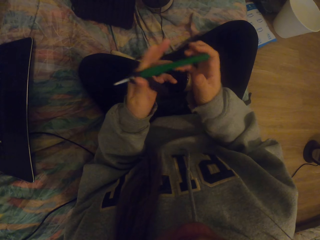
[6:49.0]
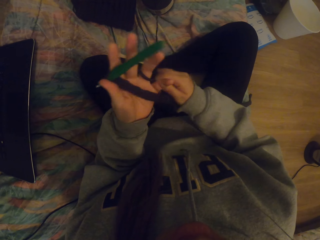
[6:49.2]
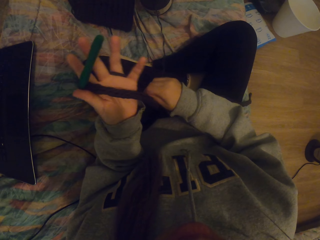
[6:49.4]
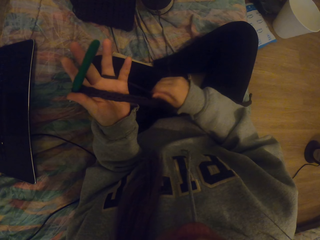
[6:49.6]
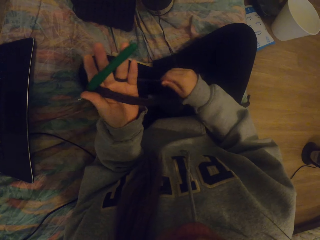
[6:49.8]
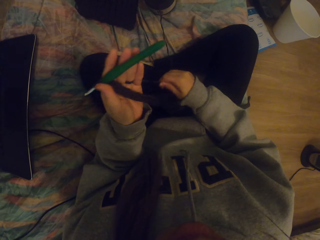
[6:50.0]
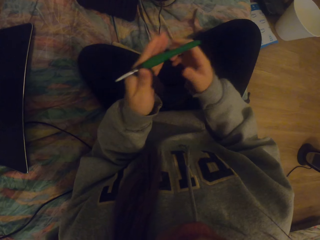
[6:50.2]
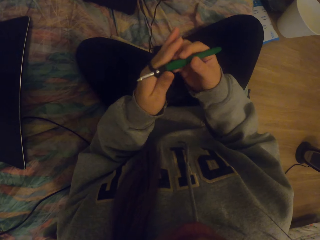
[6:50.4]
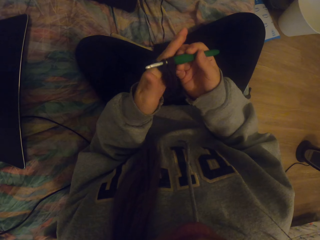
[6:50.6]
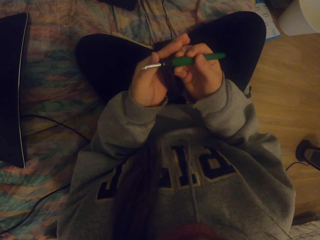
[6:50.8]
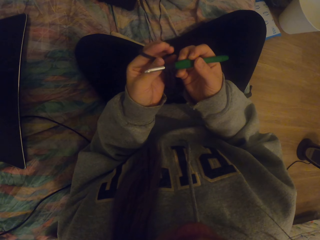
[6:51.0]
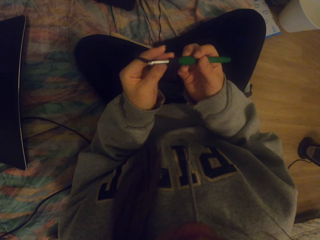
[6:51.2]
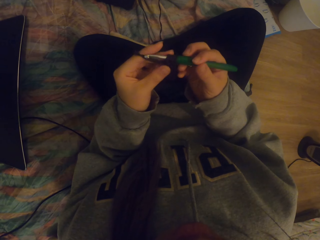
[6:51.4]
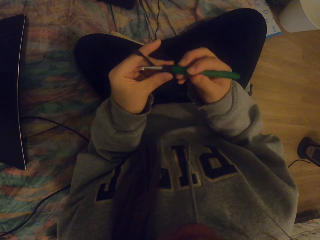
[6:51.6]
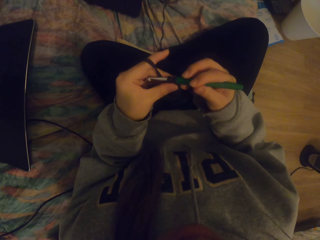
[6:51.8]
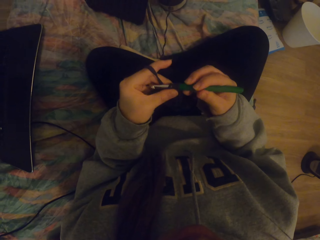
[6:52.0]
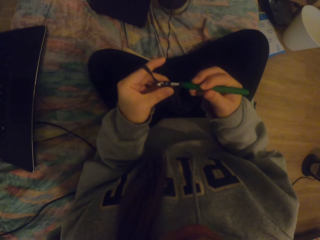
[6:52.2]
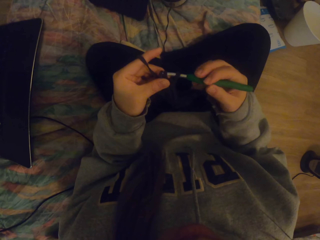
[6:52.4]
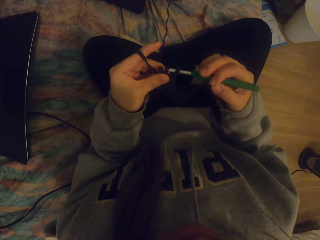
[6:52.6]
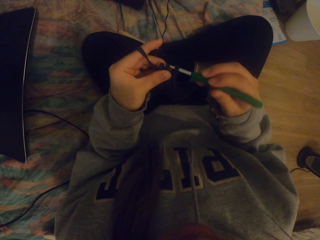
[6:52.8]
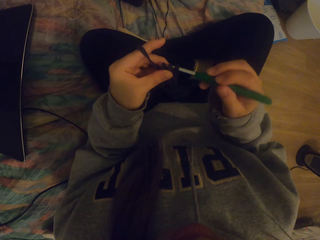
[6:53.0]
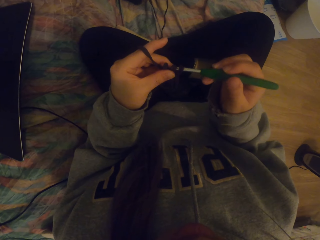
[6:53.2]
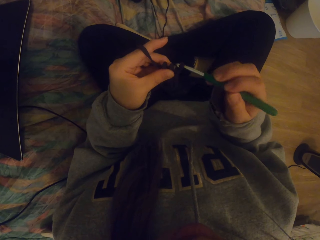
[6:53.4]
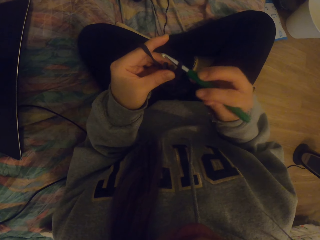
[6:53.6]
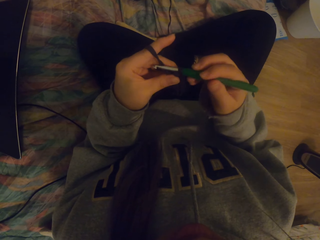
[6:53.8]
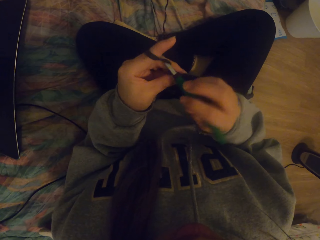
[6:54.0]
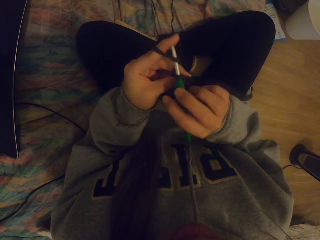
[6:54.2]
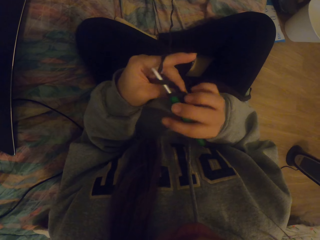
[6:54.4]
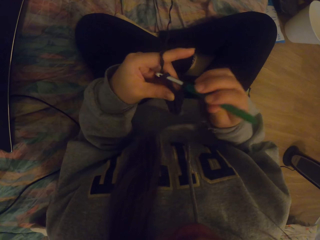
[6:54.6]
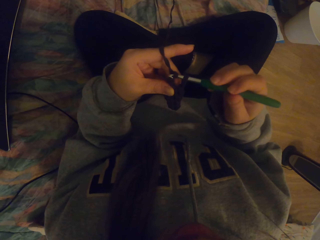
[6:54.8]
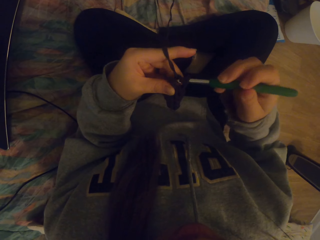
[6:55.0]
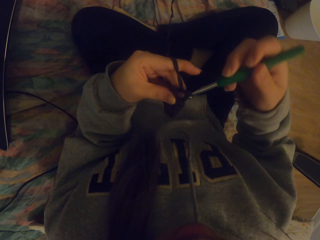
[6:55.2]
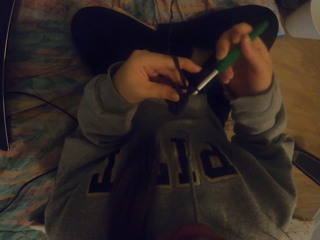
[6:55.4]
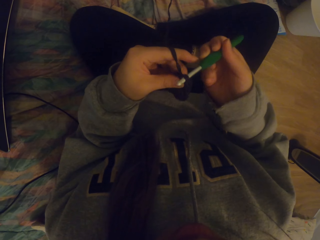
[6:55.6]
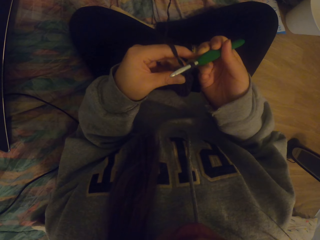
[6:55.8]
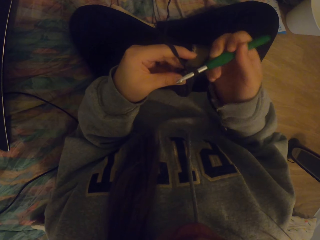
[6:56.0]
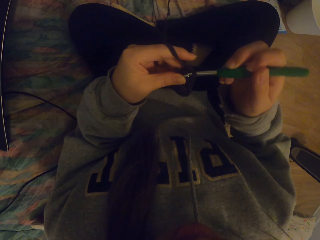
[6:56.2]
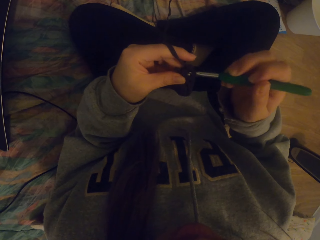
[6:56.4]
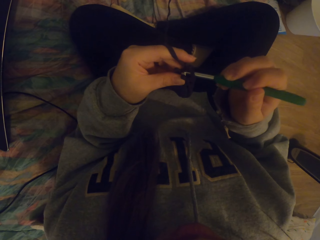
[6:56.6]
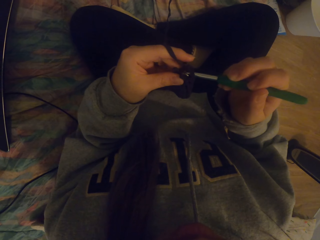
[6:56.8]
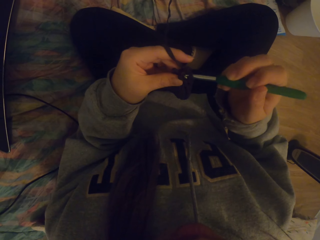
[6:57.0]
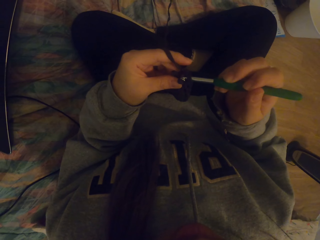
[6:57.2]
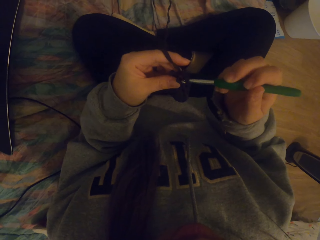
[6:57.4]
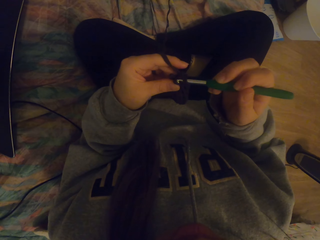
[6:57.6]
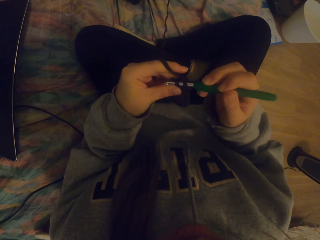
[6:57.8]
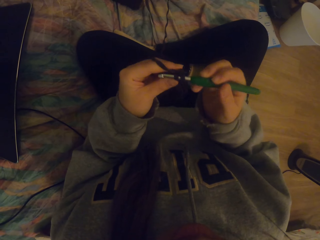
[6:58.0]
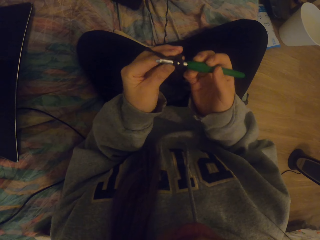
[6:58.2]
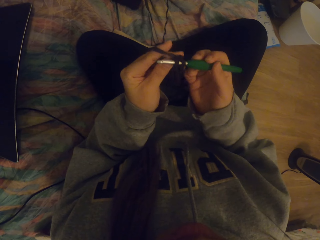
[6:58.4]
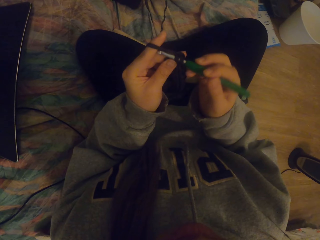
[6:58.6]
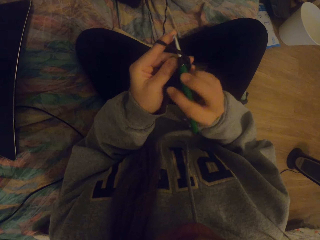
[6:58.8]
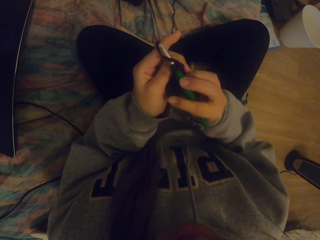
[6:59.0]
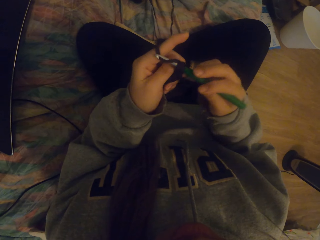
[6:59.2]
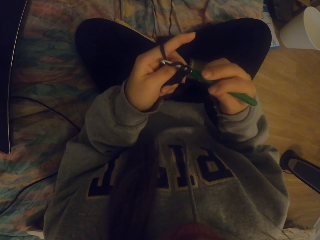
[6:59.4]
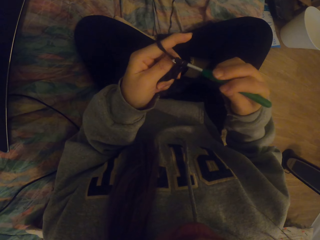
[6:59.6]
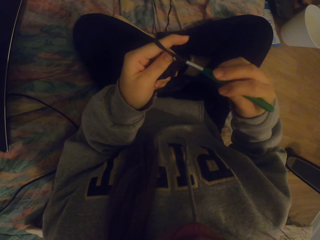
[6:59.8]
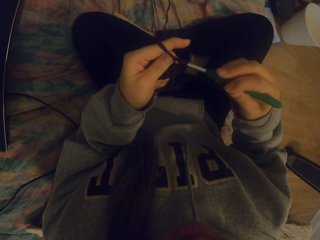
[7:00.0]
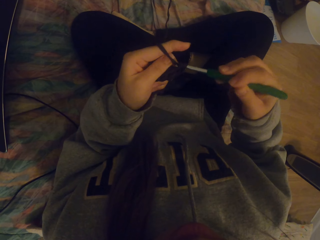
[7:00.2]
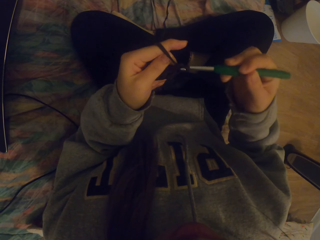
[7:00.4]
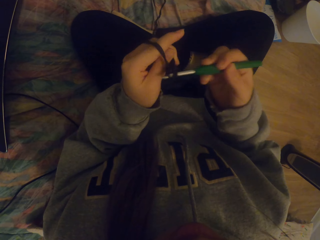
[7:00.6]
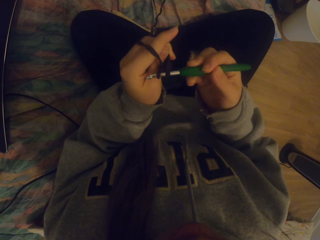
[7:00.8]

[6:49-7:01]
The camera wearer adjusts the knitted fabric. They crochet the fabric with a crochet hook.

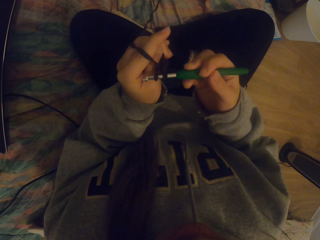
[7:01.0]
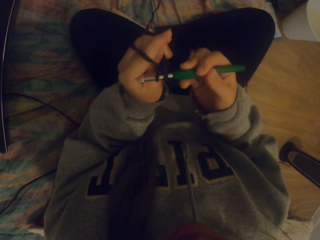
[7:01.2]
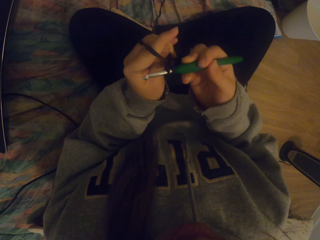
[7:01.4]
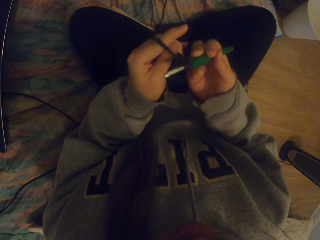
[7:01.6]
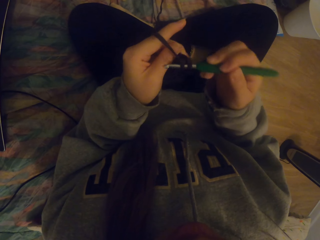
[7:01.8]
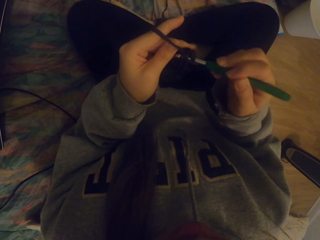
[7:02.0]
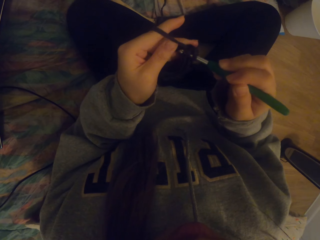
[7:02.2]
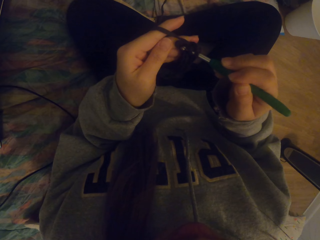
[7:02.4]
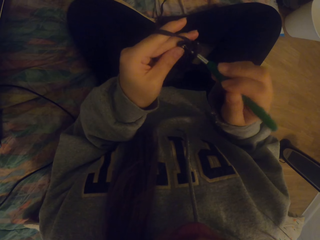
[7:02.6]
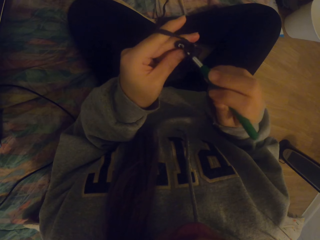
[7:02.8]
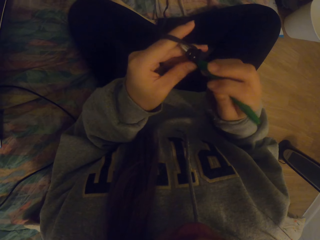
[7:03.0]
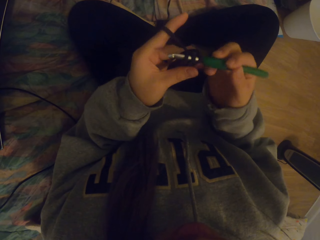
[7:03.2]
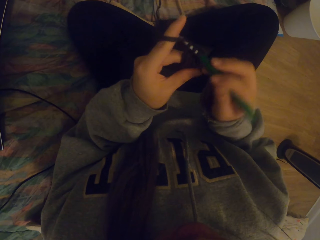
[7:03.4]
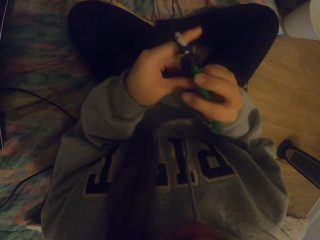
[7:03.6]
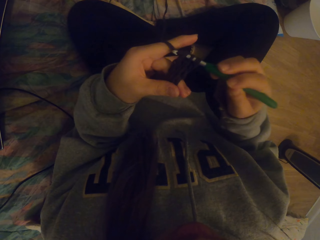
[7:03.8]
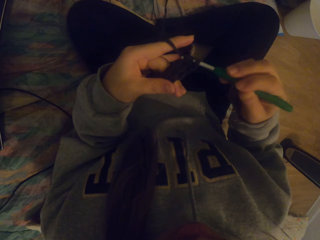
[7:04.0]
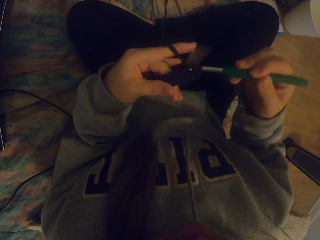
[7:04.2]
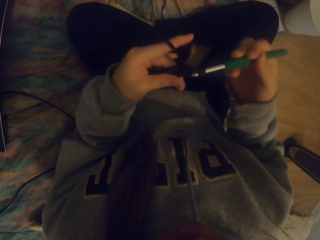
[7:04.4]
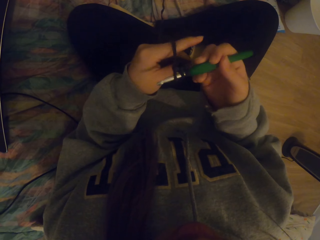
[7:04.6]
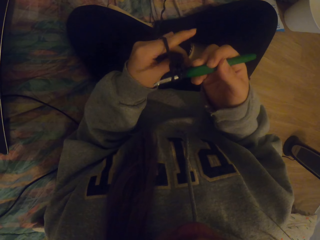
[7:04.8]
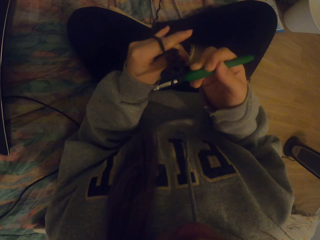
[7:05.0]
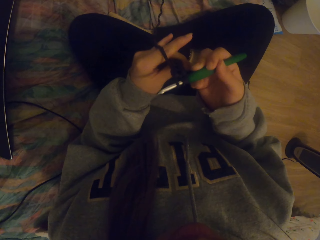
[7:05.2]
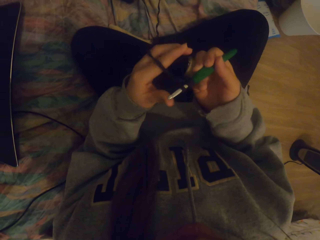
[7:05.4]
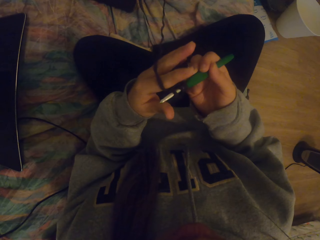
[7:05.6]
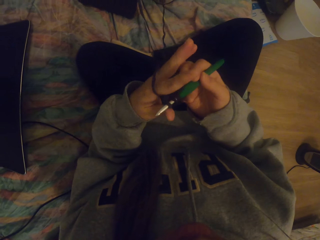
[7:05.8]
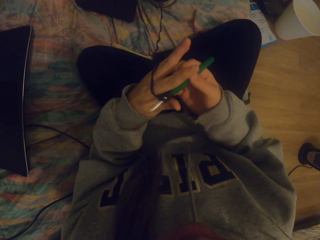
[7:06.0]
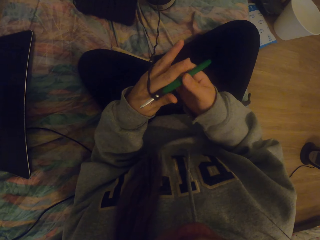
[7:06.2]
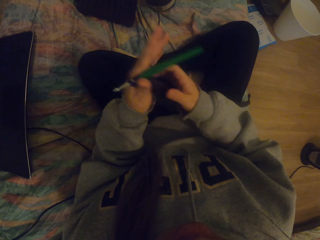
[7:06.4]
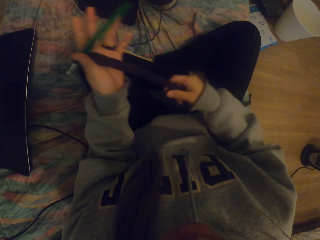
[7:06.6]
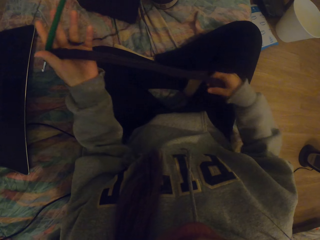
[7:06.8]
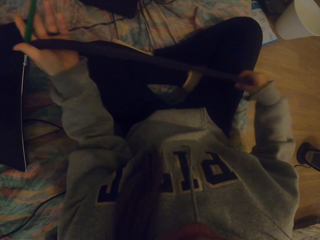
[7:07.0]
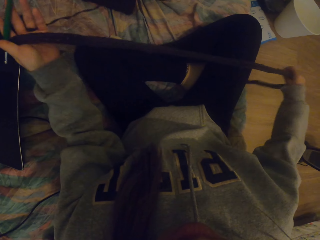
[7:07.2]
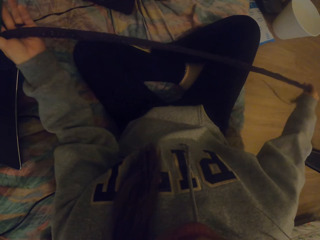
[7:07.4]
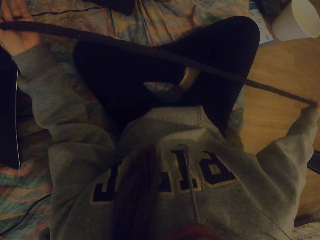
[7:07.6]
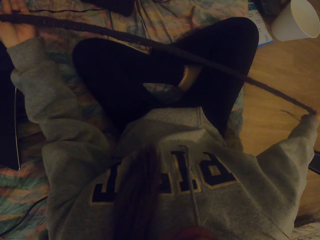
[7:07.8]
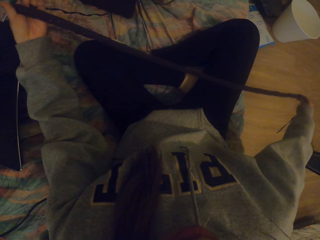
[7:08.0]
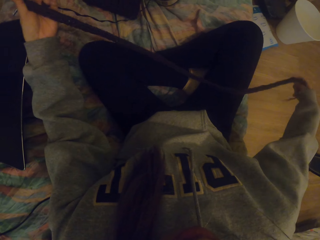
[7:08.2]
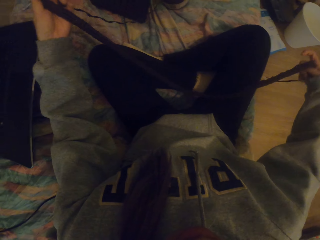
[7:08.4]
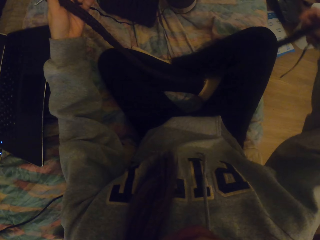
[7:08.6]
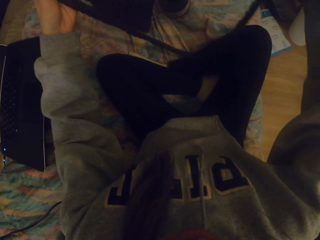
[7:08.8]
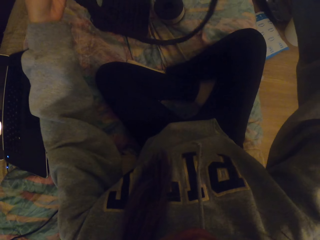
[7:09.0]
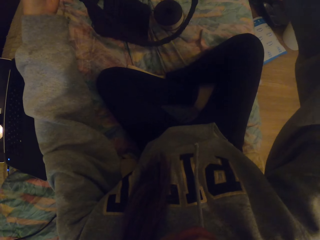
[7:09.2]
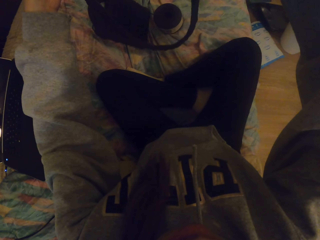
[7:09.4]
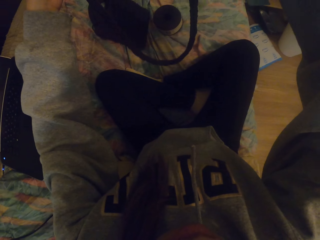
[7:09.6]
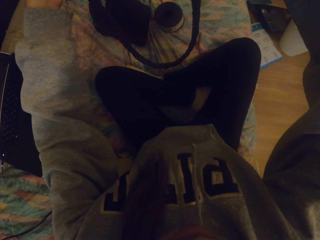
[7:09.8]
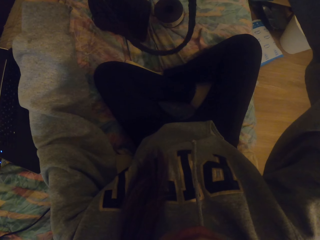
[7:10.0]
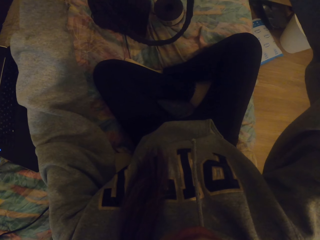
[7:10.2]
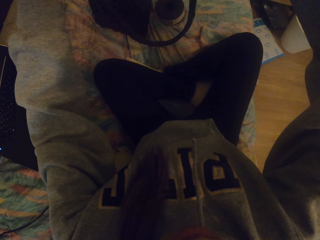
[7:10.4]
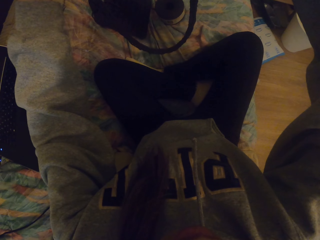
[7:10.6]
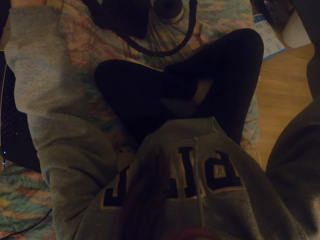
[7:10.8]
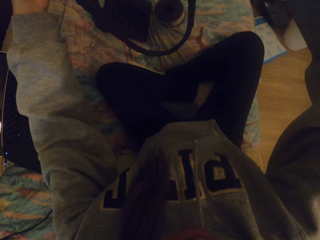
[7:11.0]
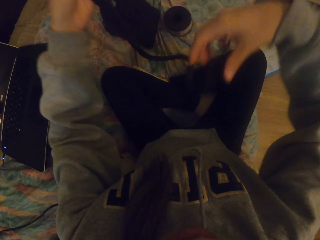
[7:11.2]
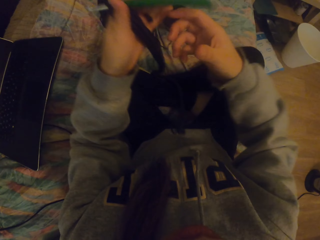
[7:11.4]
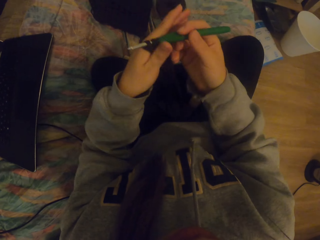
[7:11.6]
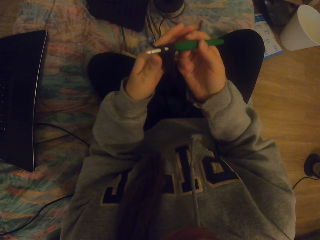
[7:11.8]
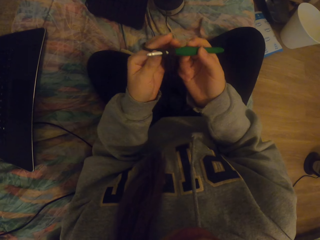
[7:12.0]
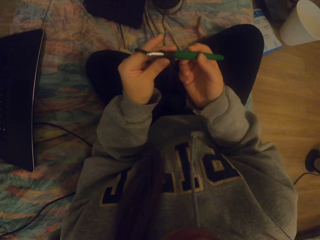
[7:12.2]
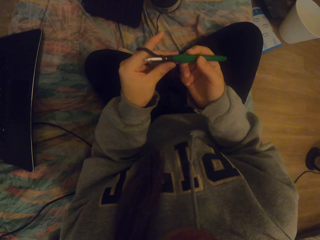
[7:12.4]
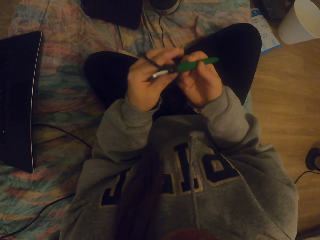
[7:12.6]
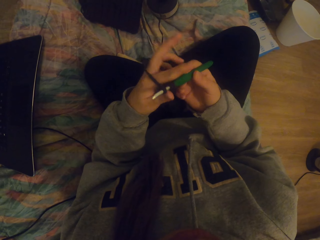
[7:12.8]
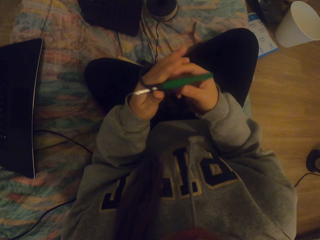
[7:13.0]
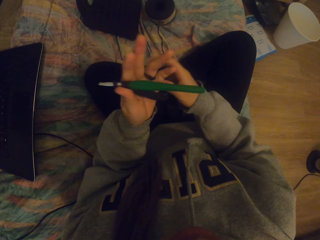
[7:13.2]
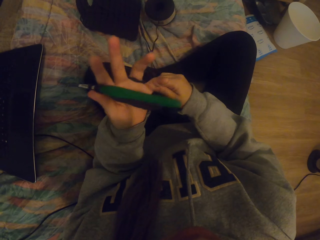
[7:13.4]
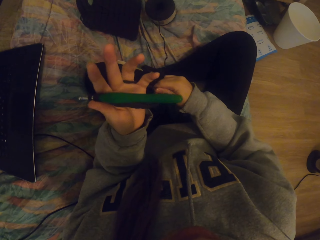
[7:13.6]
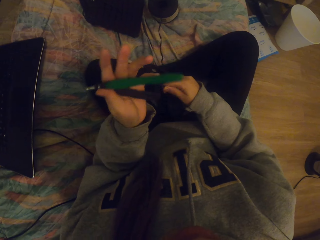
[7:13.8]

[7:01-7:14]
The camera wearer straightens the knitted fabric. They hold the knitted fabric with both hands and hold the crochet with the right hand.
